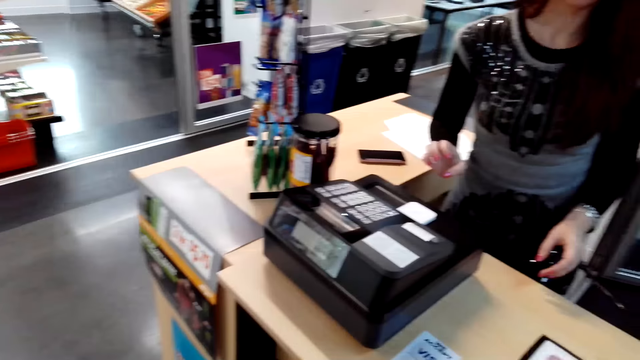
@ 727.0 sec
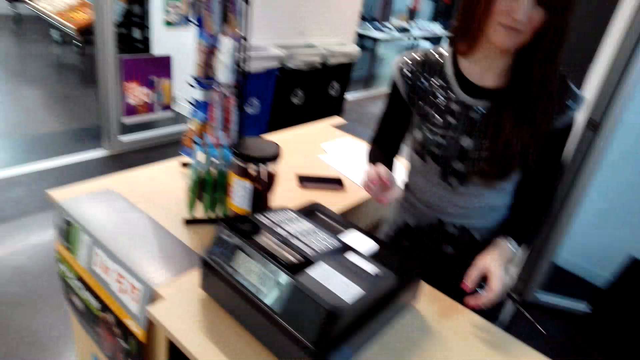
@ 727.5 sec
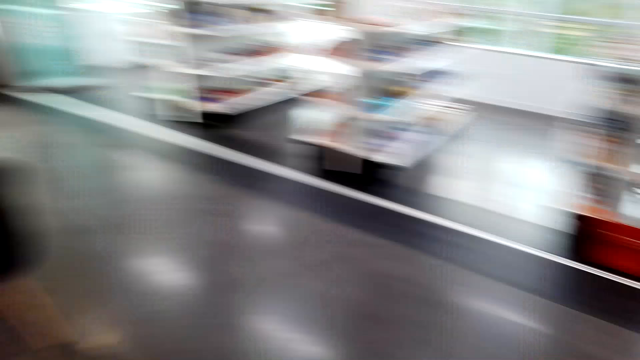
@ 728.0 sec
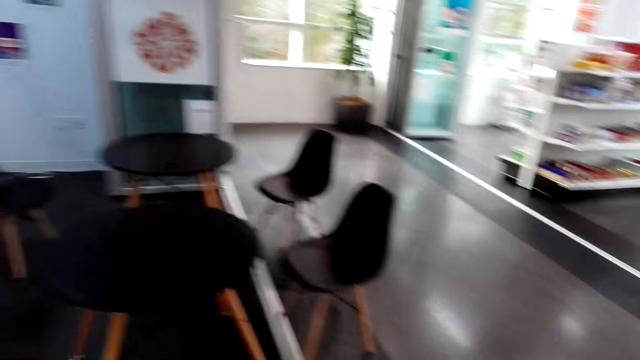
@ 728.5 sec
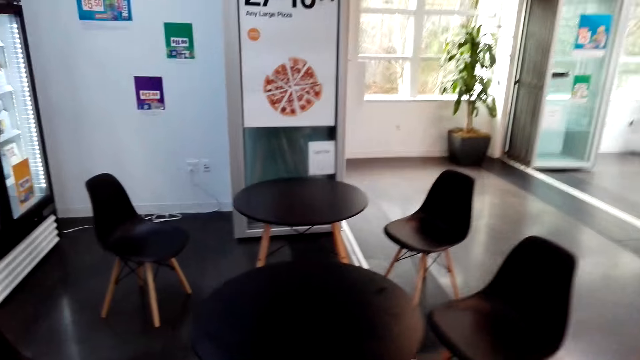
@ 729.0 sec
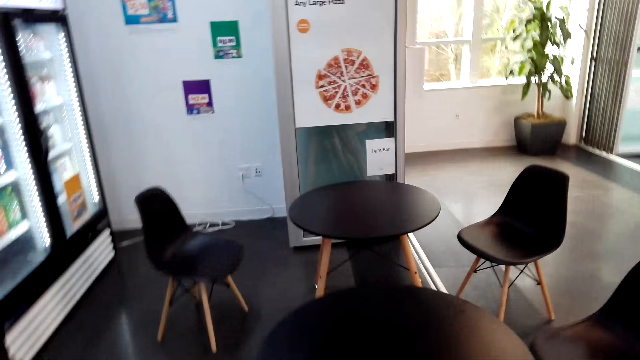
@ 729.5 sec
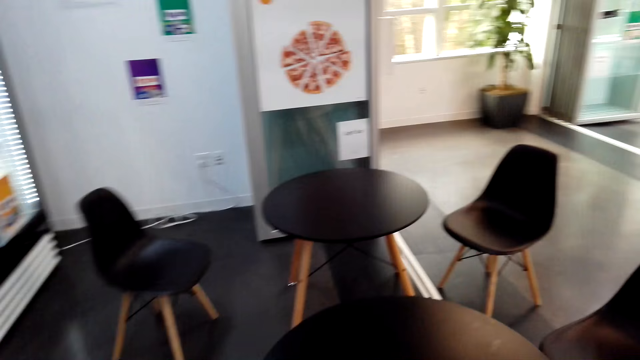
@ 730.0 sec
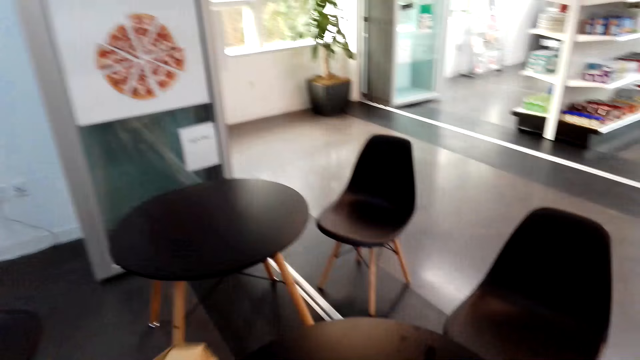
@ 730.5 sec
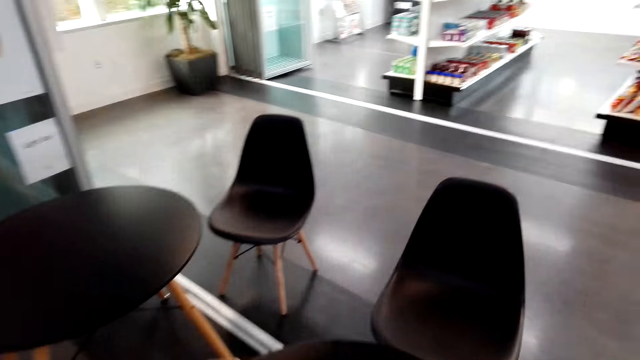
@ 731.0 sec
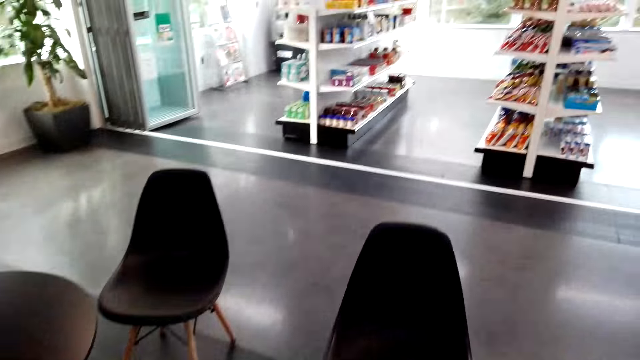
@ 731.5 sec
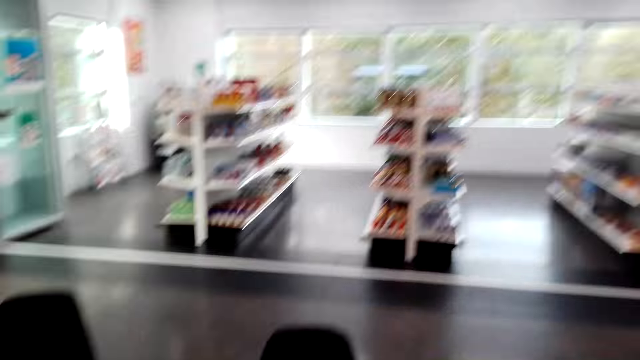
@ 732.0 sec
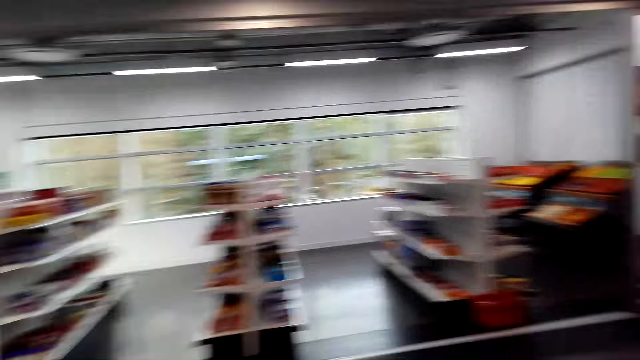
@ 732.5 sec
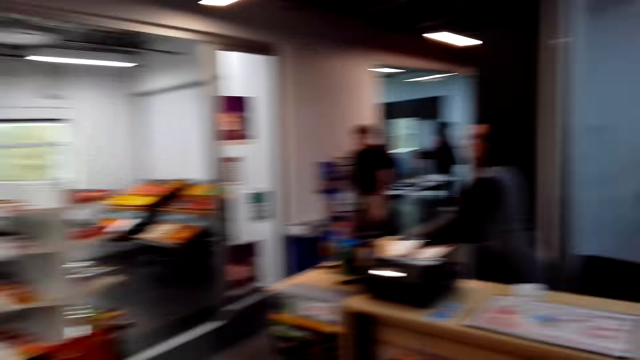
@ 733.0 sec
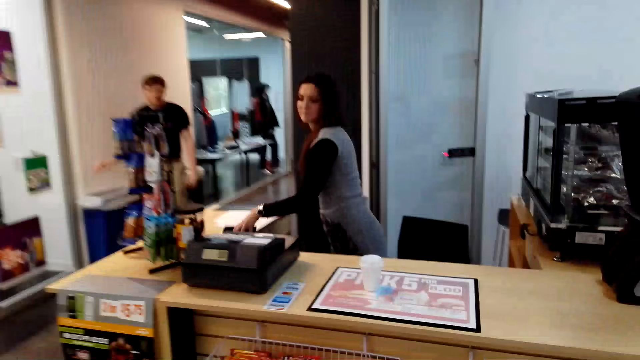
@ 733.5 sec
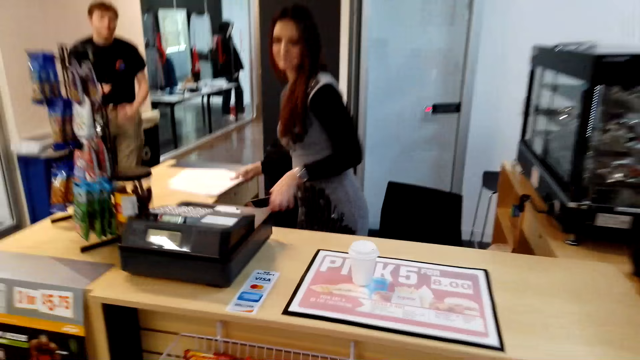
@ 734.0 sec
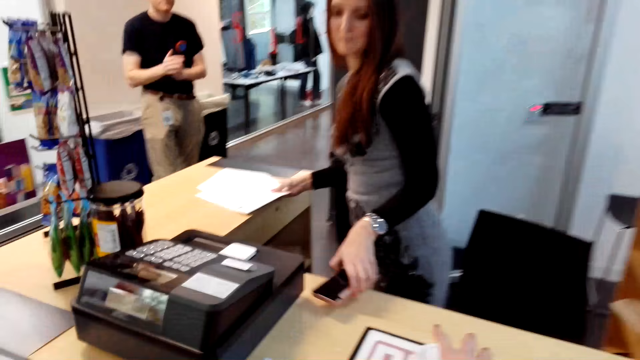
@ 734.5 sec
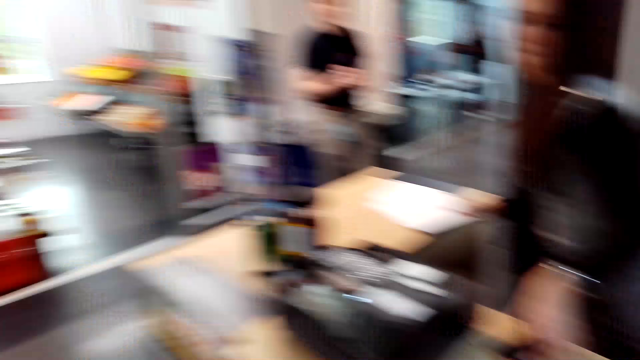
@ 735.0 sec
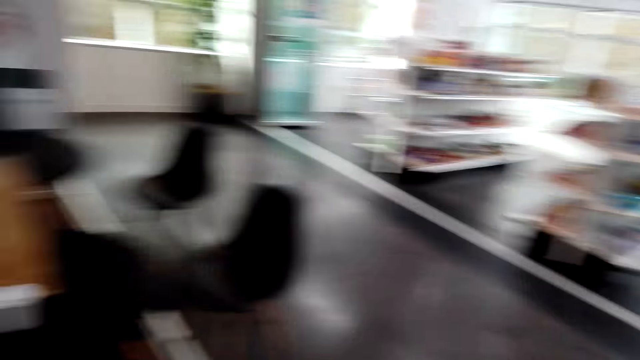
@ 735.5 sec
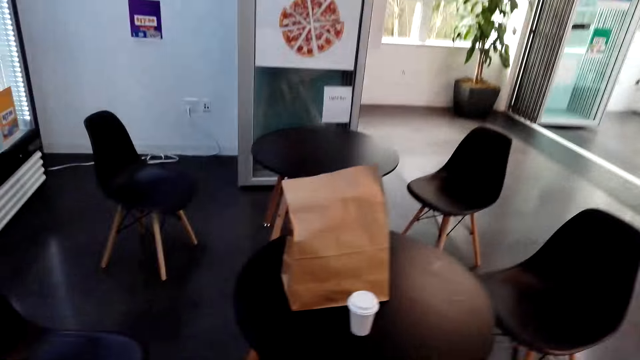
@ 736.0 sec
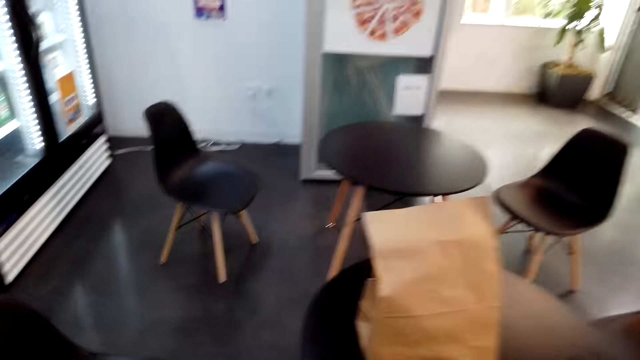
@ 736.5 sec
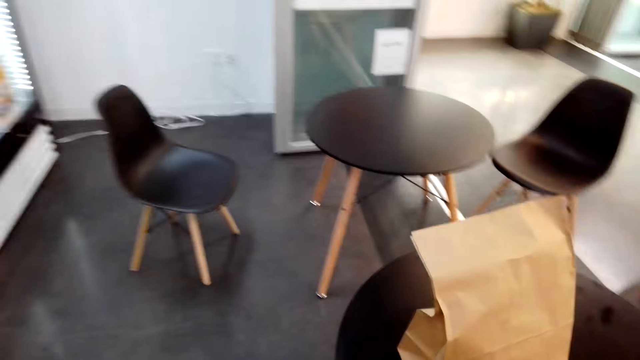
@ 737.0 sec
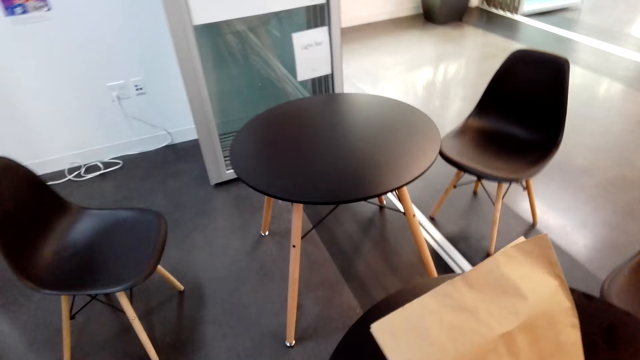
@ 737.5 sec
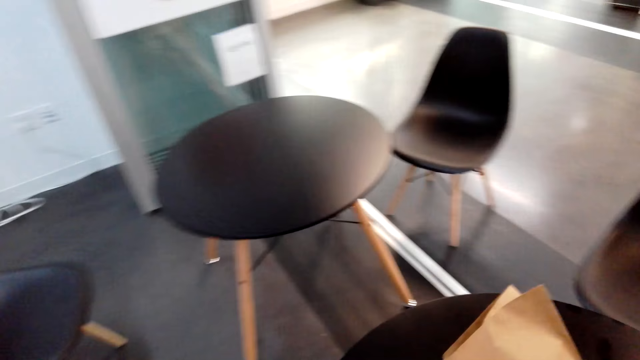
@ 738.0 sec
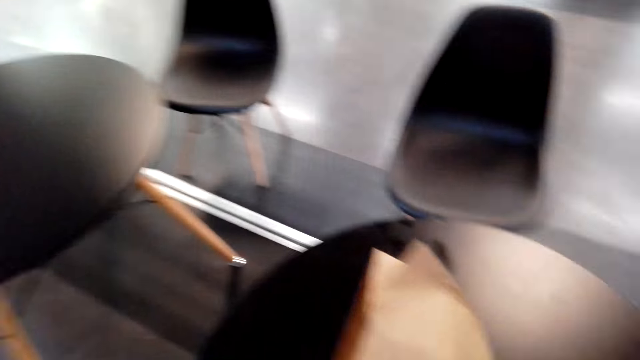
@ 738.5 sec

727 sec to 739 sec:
The camera wearer looks around the supermarket. They walk around the cafeteria. A man walks on the floor.

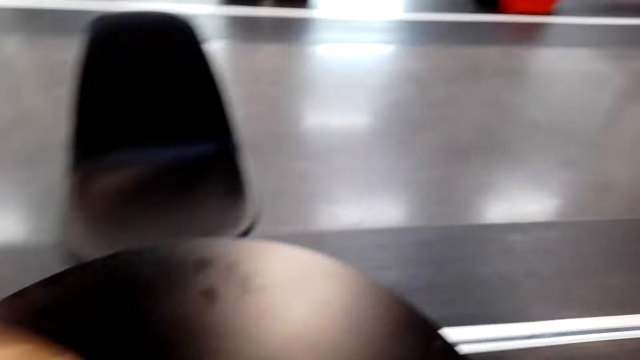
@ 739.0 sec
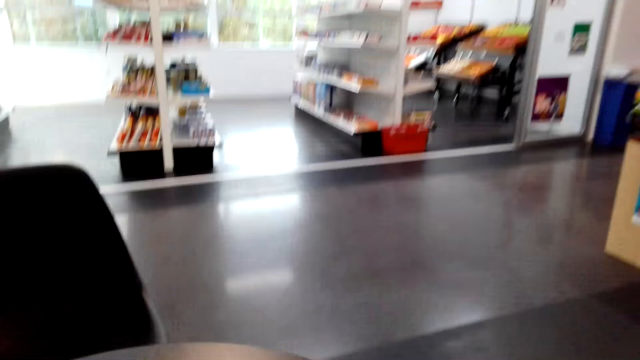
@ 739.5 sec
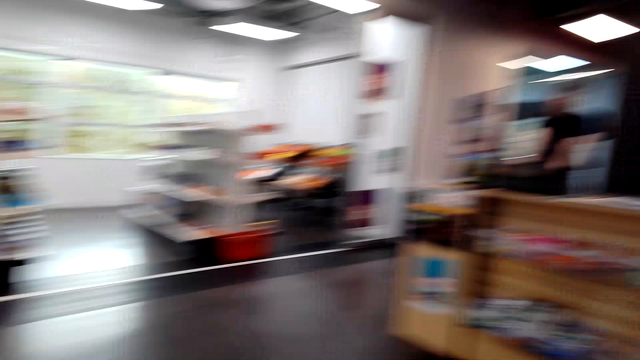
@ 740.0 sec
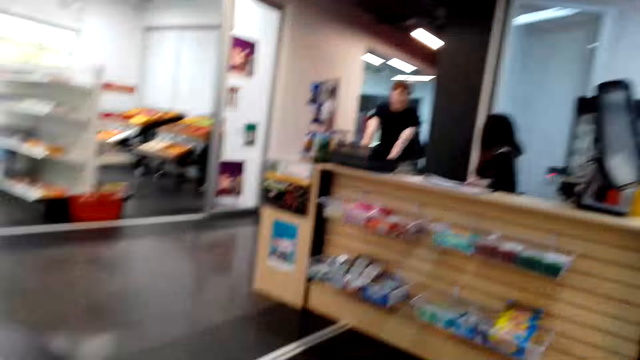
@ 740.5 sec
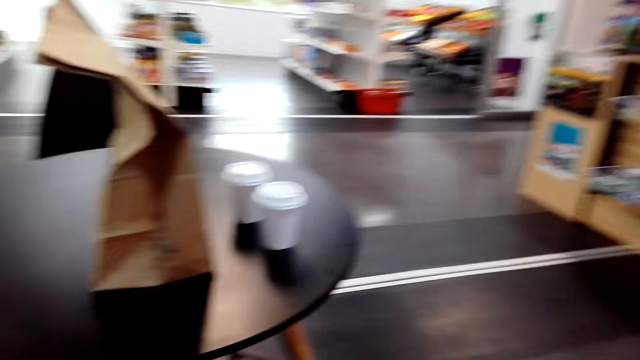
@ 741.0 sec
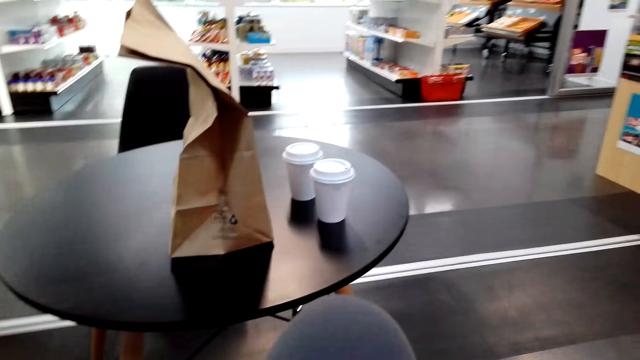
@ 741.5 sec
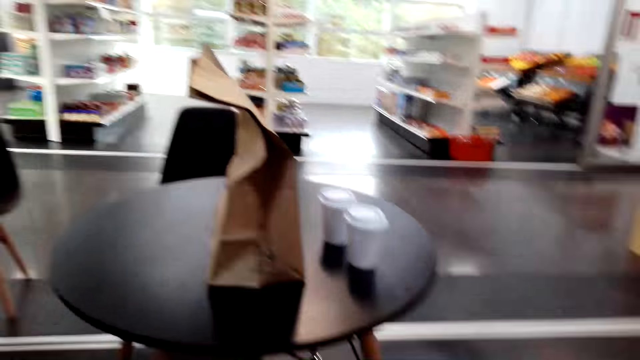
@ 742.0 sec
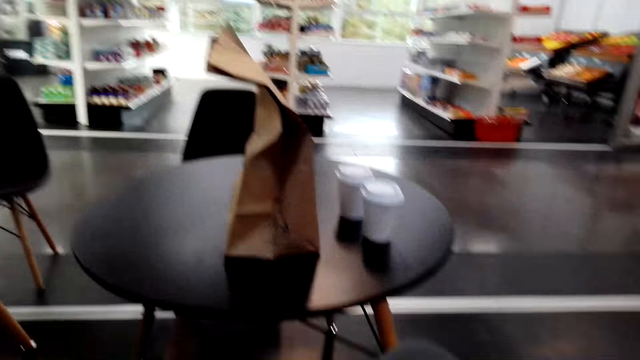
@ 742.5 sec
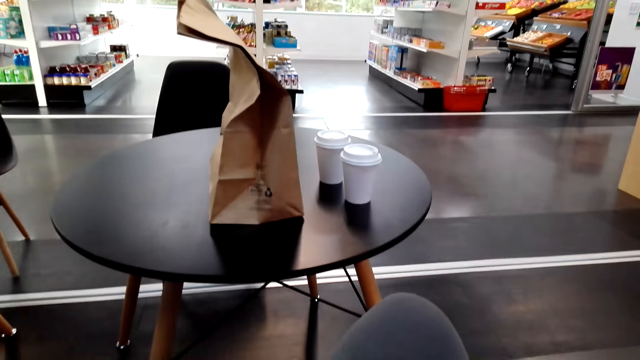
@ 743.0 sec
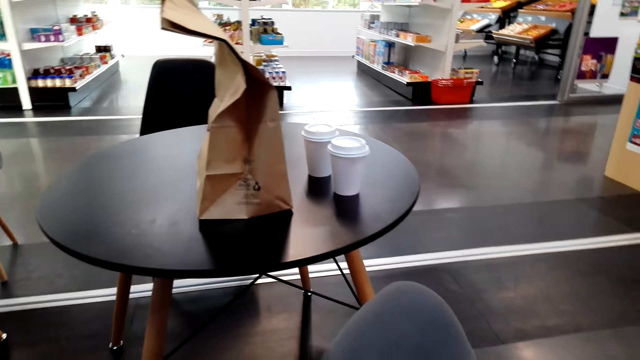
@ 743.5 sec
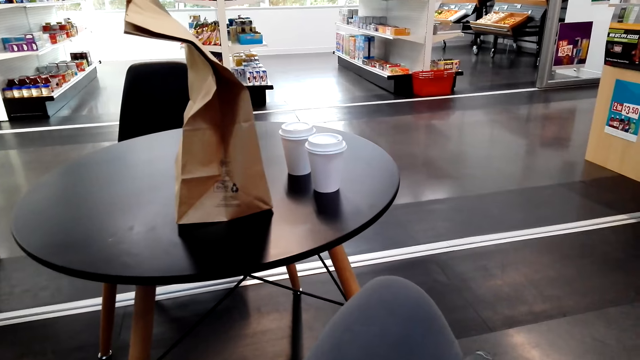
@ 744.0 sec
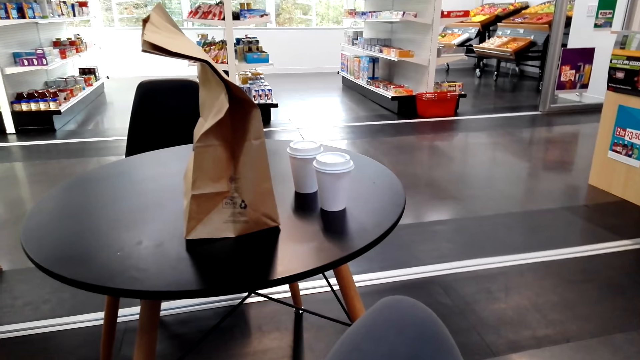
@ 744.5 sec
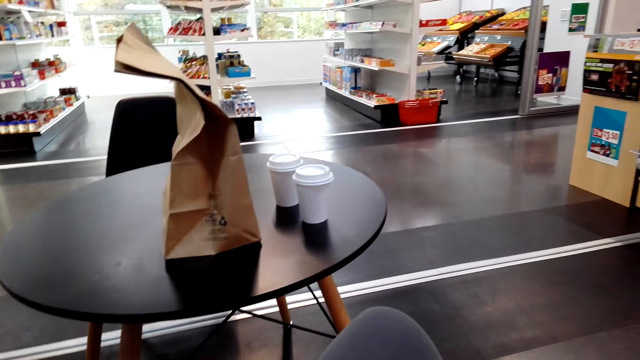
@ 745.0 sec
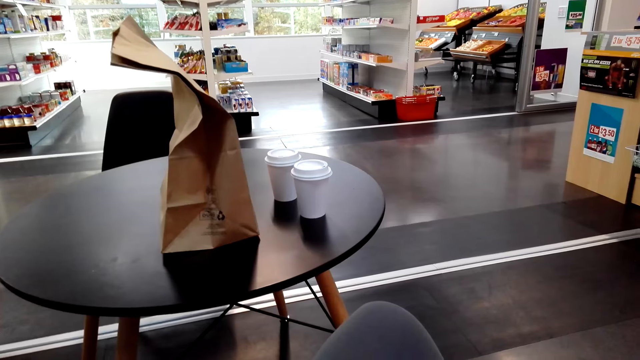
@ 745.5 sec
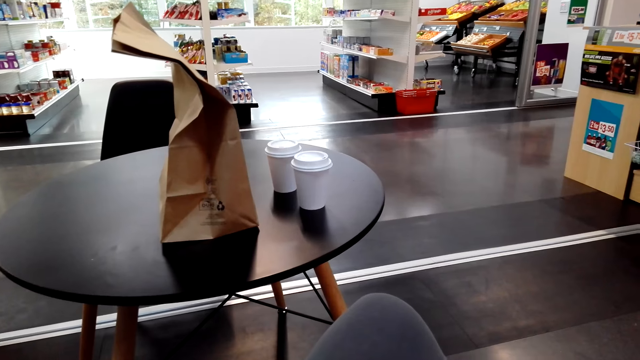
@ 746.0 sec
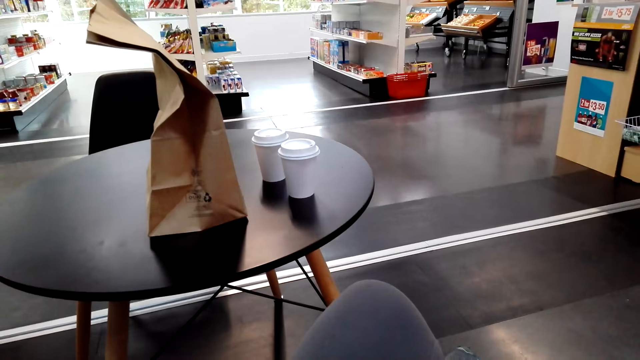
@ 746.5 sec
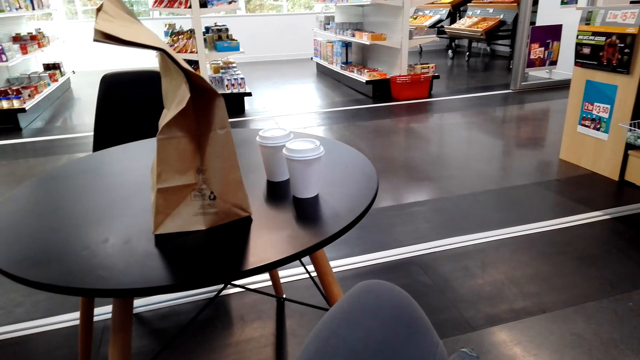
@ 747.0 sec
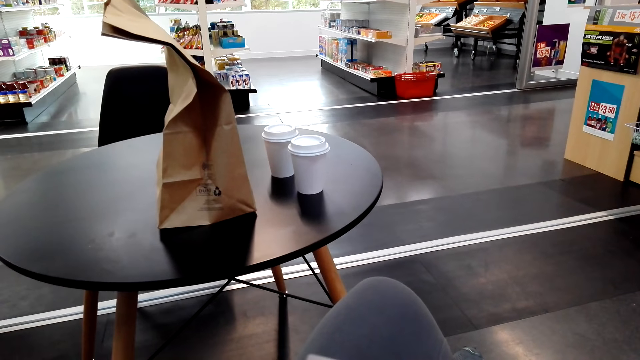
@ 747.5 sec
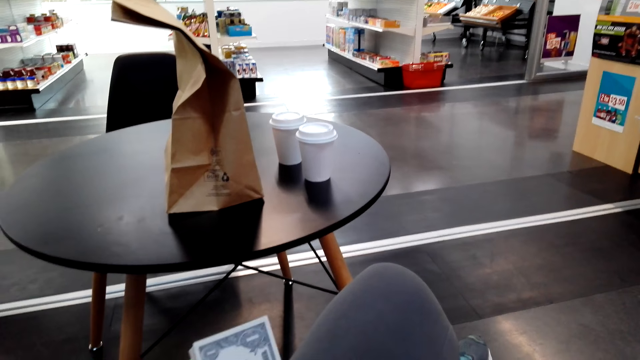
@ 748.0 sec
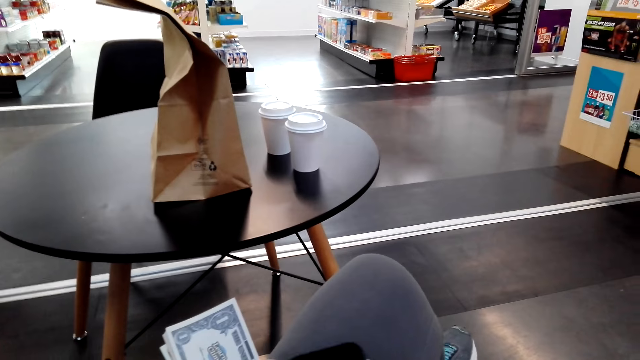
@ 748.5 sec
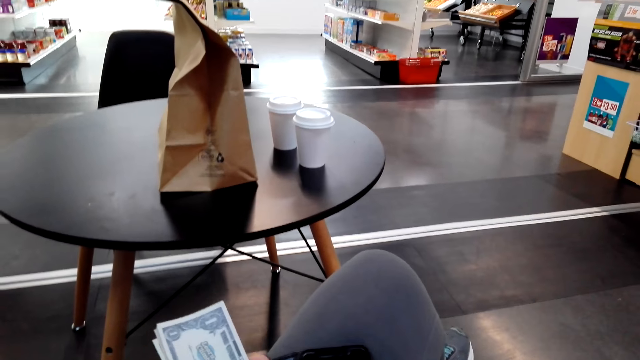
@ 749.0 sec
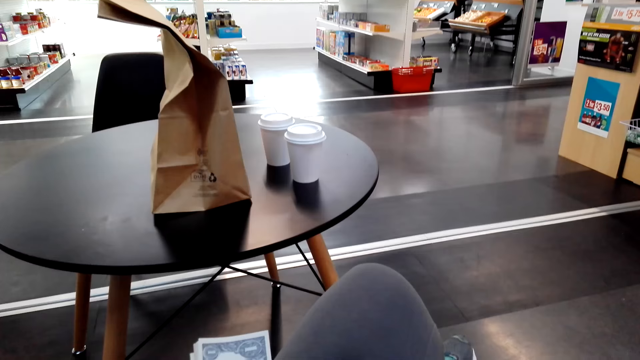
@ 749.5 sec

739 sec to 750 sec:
The camera wearer sits on the mini supermarket. They look around the supermarket.
